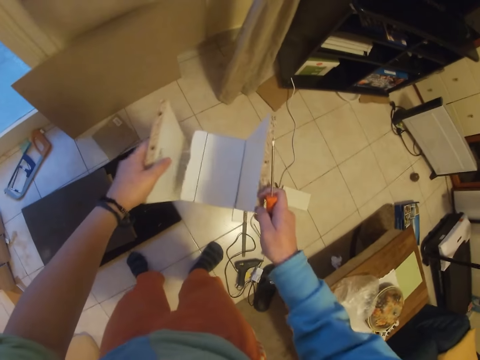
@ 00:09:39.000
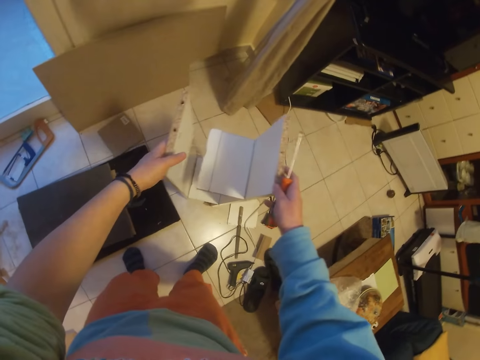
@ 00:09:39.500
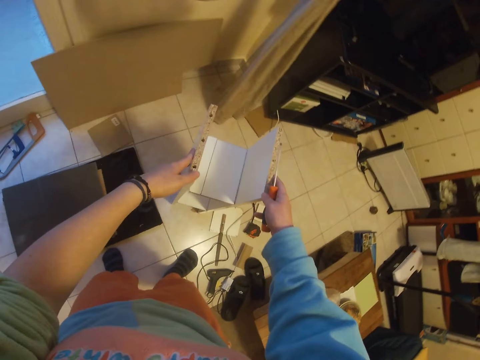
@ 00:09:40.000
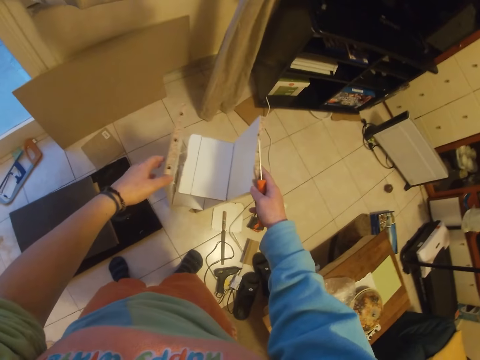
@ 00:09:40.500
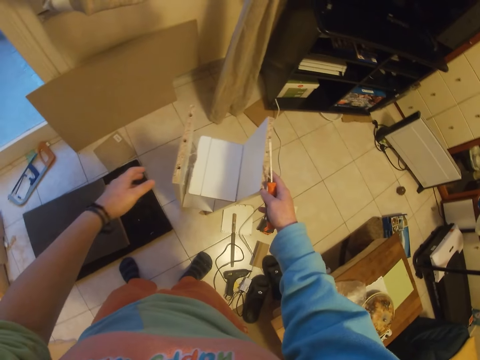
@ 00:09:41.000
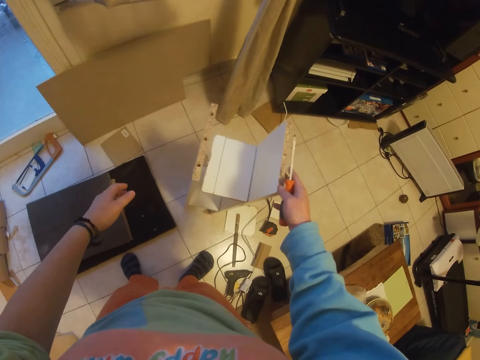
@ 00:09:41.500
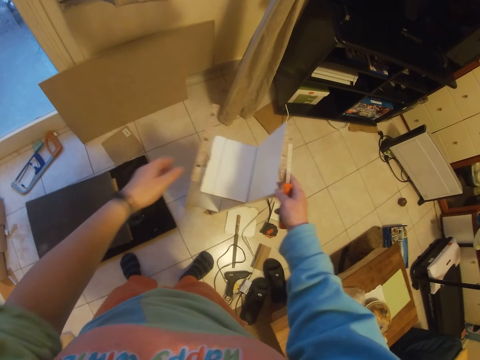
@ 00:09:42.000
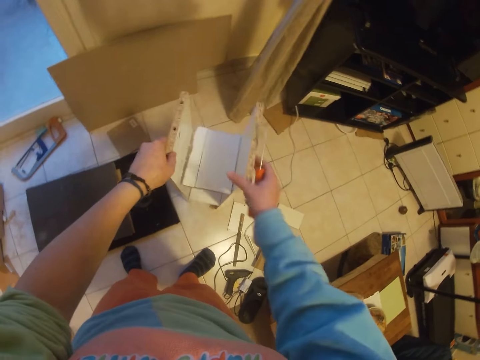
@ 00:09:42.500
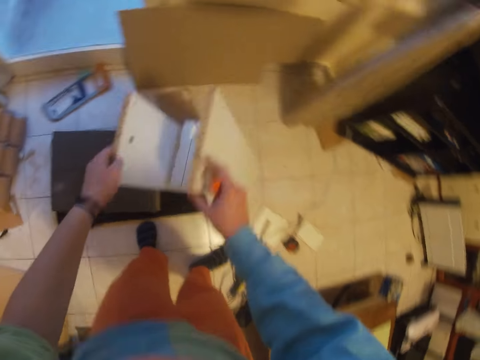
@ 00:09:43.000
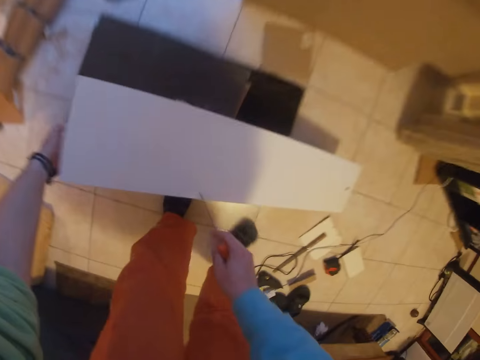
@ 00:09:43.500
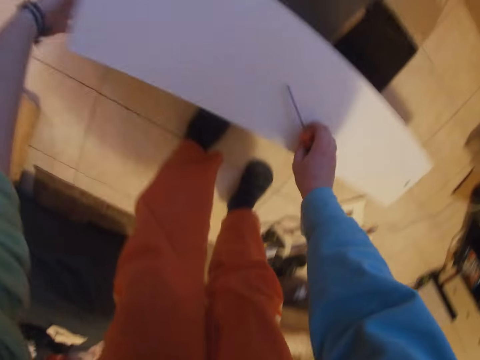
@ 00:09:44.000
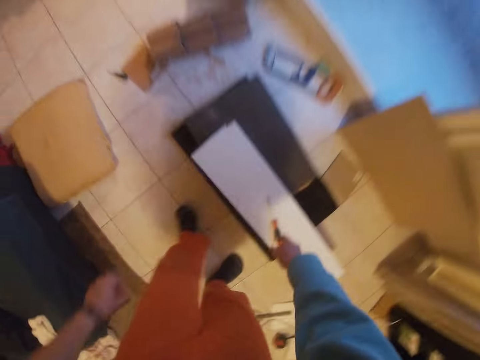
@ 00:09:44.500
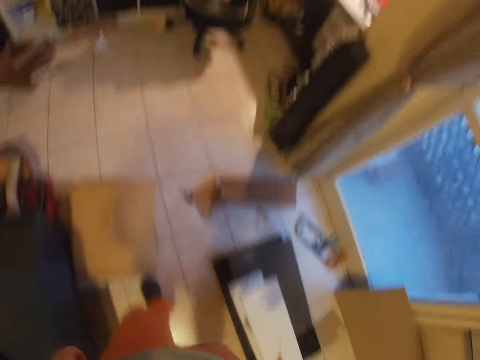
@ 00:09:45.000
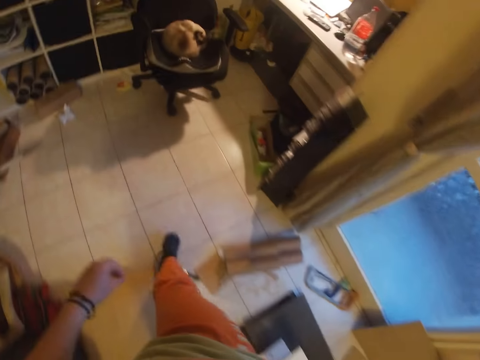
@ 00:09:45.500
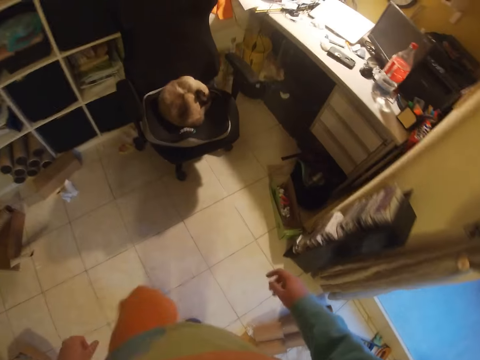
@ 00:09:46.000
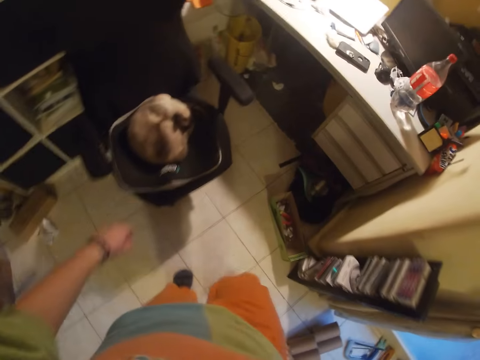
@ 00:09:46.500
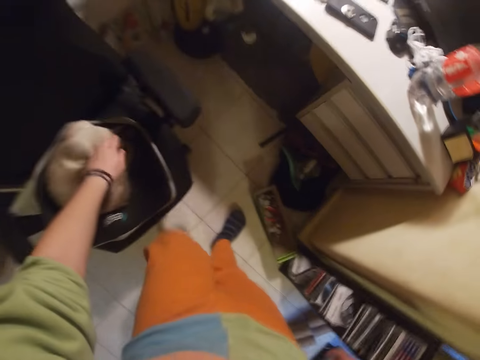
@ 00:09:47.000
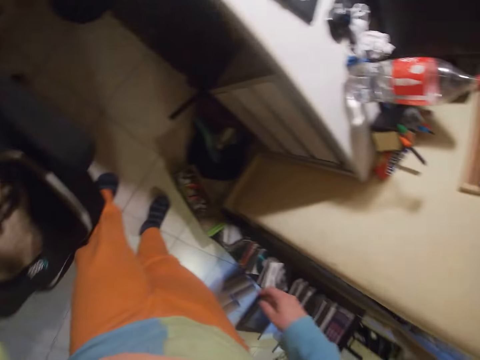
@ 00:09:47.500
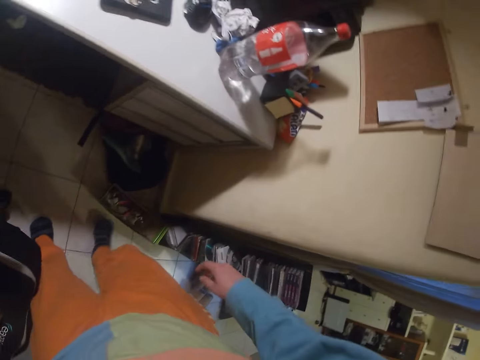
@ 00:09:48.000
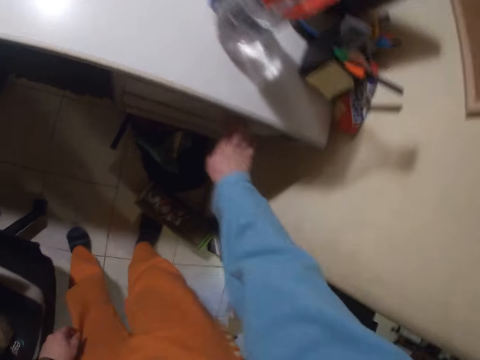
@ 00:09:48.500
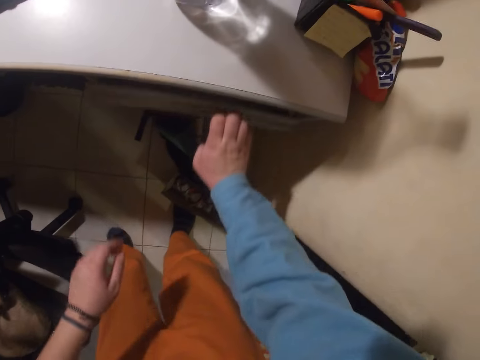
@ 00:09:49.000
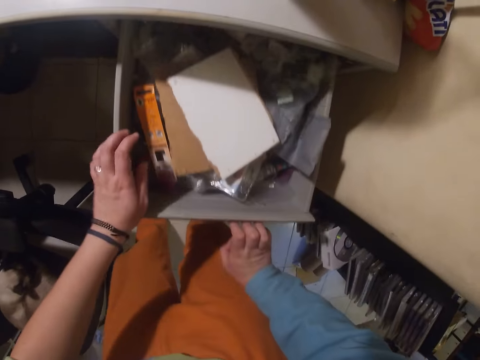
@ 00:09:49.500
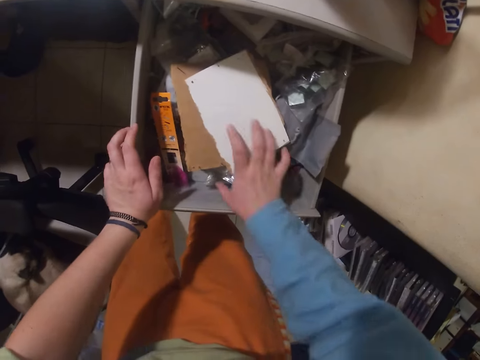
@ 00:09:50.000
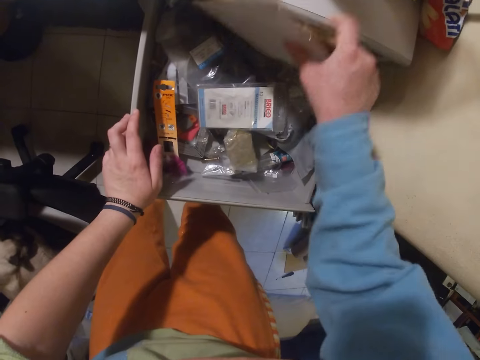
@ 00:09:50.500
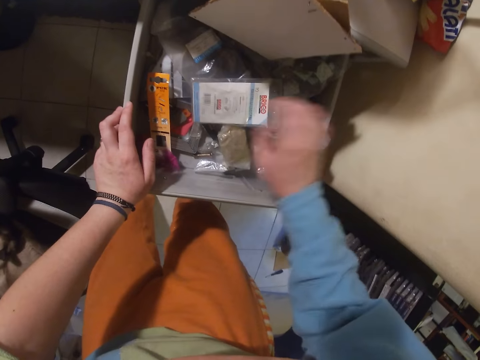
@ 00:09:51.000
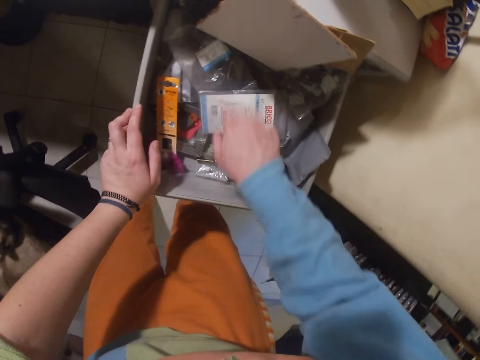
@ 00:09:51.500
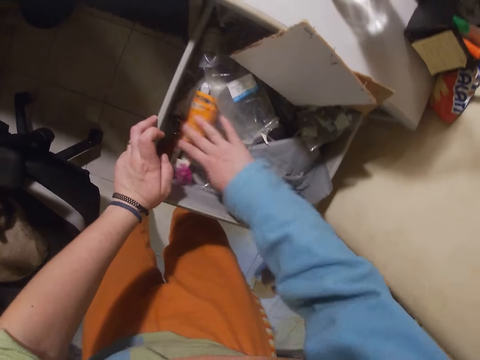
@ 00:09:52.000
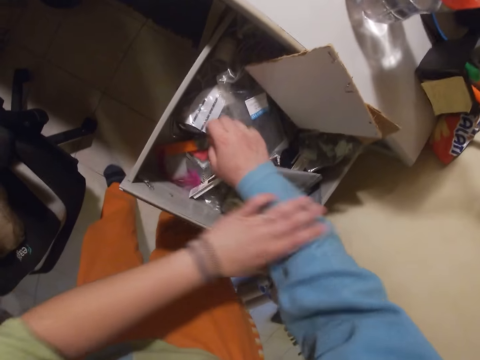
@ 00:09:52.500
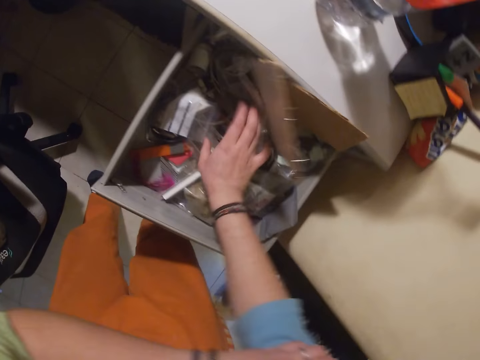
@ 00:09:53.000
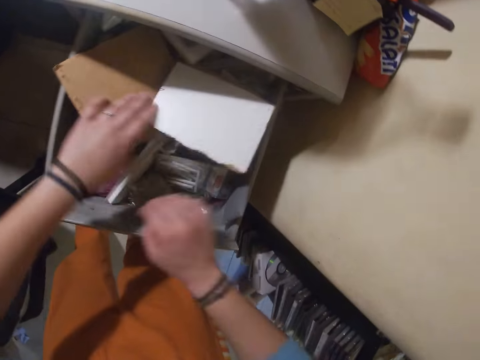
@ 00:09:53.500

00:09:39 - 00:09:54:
The camera wearer pushes the shelf together with both hands. He removes his left hand from the shelf. He holds the shelf with his left hand. He lays the shelf in his hands on a work bench. He puts down the screwdriver. He walks a few steps. He pets a dog with his left hand. He opens a cupboard with his right hand. He places his left hand on the cupboard. He lifts a piece of wood in the cupboard with his right hand. He searches through the cupboard with his right hand. He raises his right sleeve with his left hand.

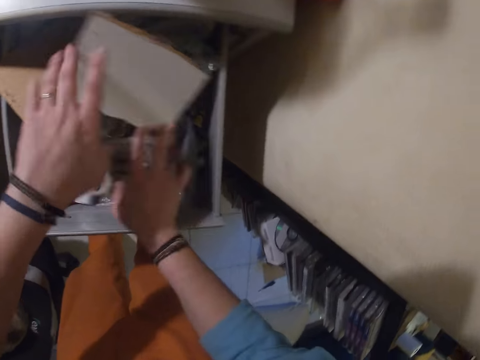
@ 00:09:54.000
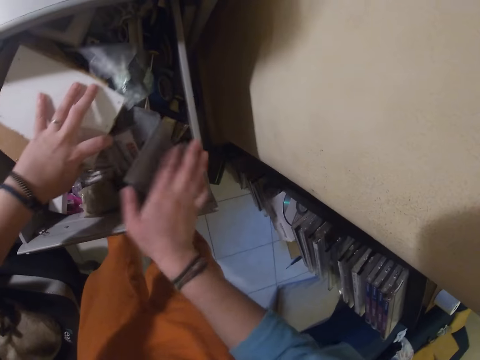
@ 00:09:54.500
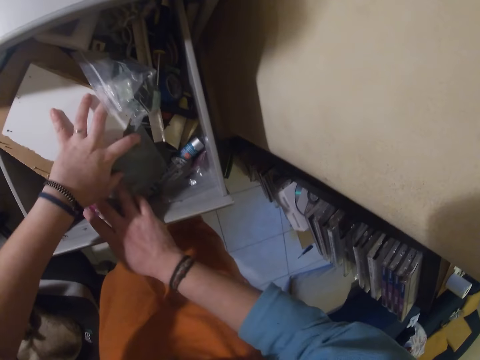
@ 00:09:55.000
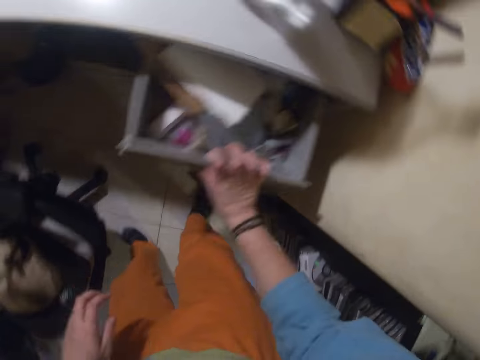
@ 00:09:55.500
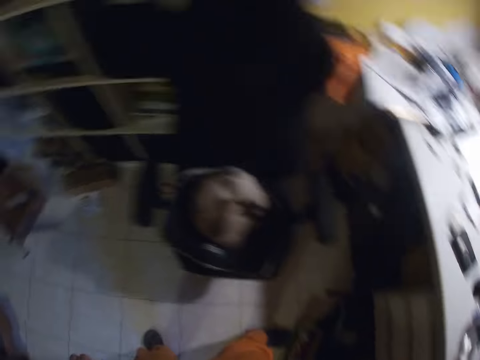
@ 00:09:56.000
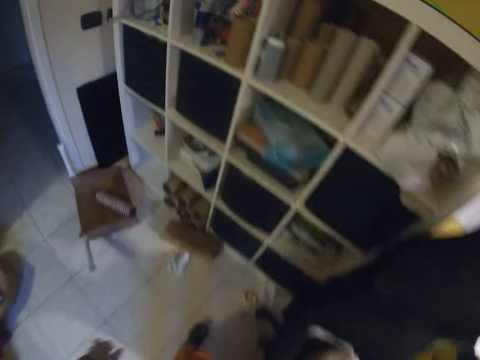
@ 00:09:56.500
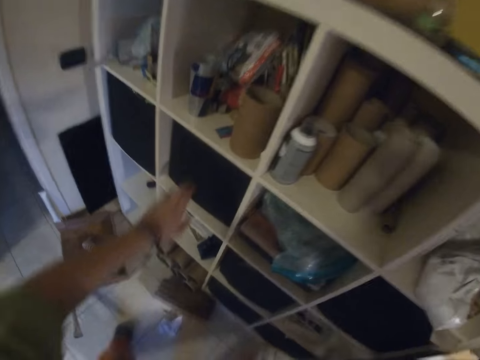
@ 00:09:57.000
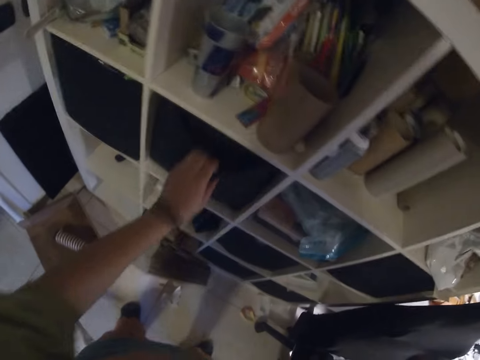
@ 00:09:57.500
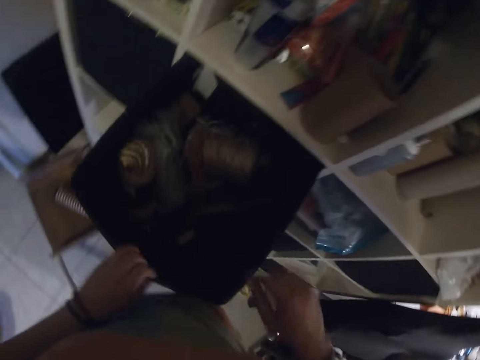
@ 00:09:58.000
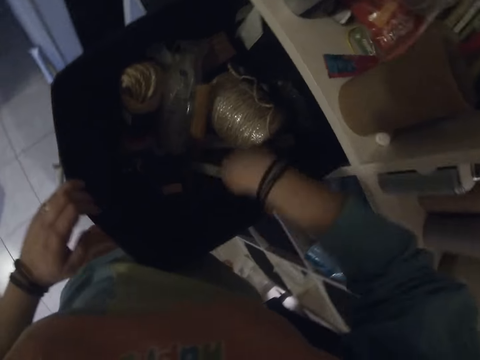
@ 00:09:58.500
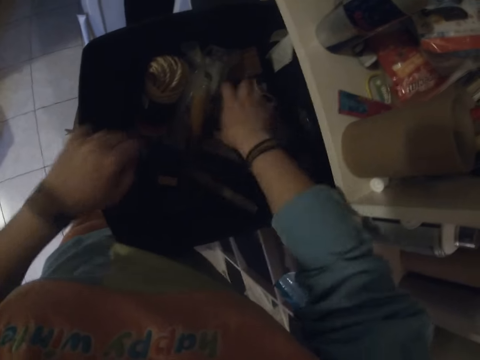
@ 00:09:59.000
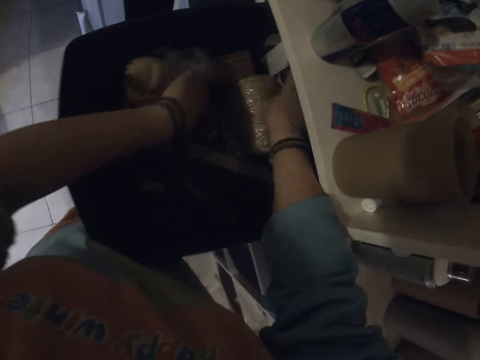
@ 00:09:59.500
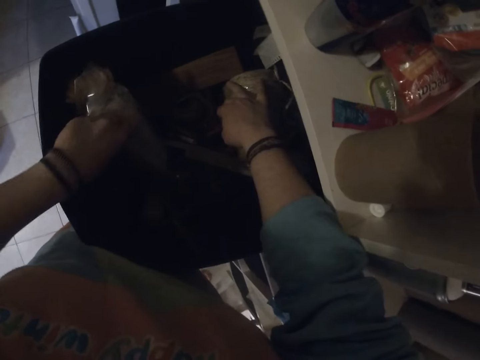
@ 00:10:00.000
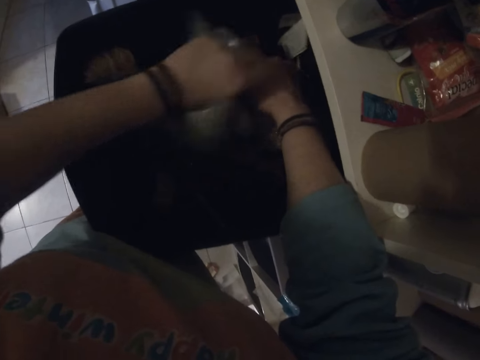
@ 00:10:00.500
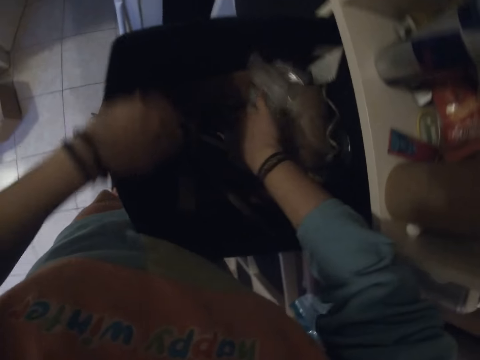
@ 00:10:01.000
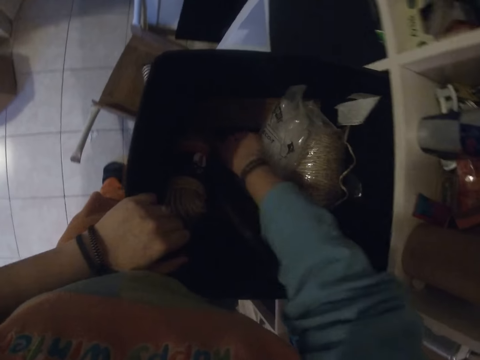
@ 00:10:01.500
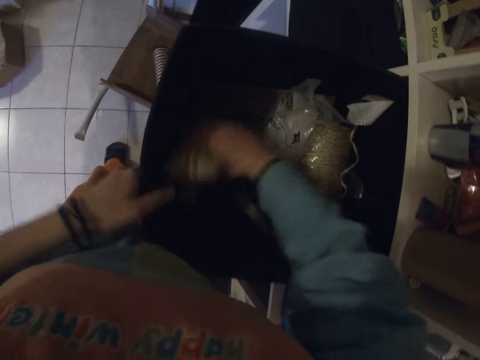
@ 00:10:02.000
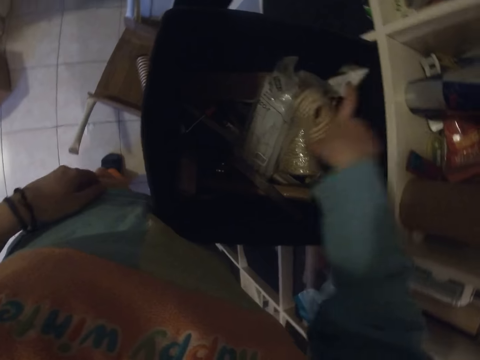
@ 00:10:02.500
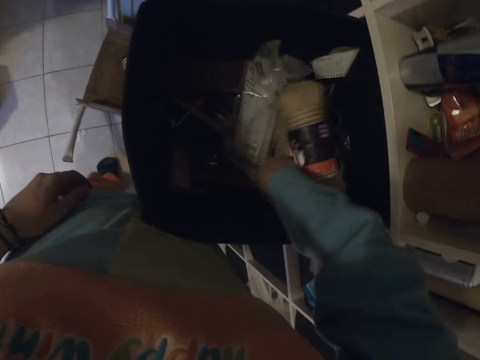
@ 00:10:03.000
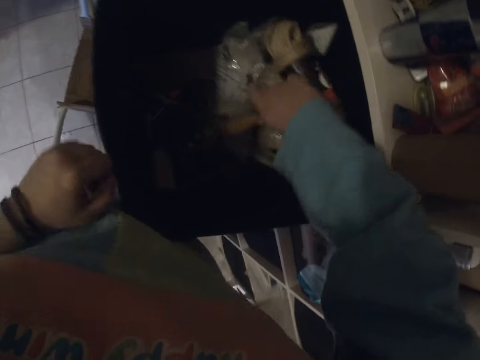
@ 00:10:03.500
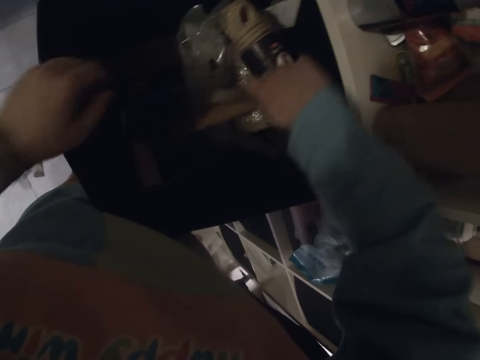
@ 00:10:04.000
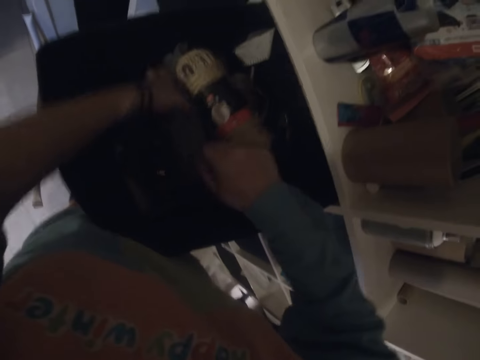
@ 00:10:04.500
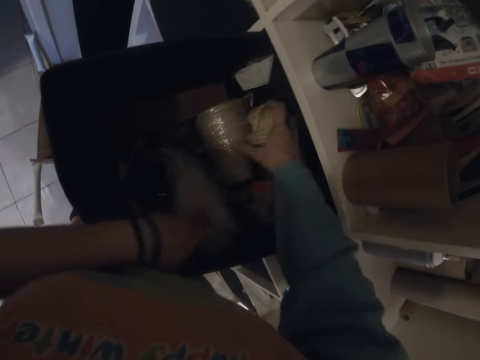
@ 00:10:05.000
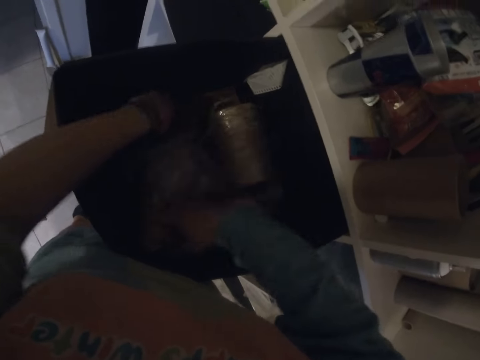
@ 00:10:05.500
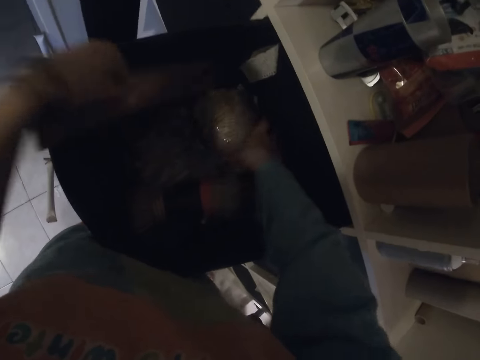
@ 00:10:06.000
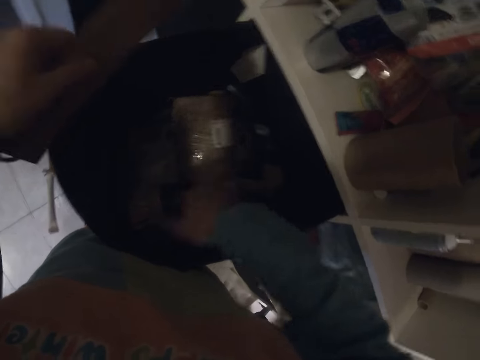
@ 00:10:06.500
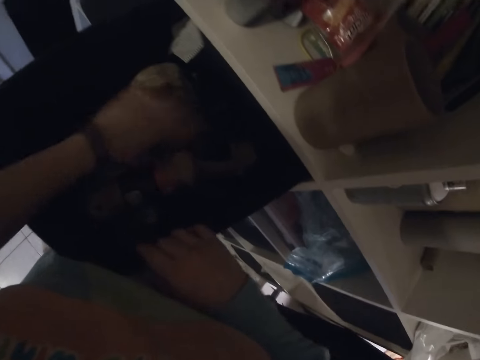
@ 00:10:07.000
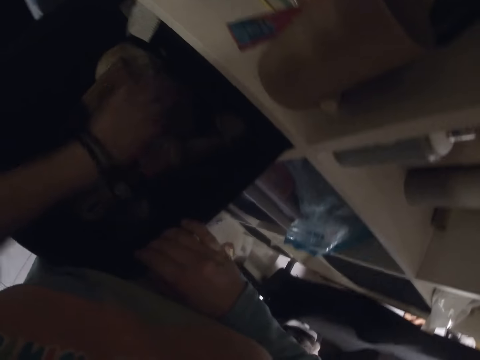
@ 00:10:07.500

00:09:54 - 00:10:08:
The camera wearer searches through the cupboard with his left hand. He closes the cupboard with his right hand. He pulls out a storage from the cupboard with his left hand. He searches through the storage with his right hand. He searches through the storage with his left hand. He holds the storage with his left hand. He picks up a rope with his right hand. He drops the rope in his right hand in the storage. He picks up a hammer with his right hand. He searches the storage with his left hand. He lifts a stick with his right hand. He holds the storage with his right hand. He drops the stick in his left hand in the storage. He searches the storage with his left hand.
